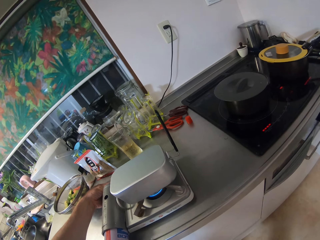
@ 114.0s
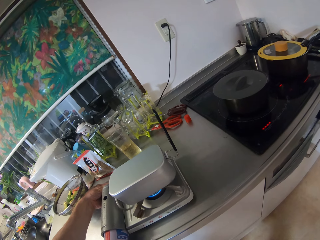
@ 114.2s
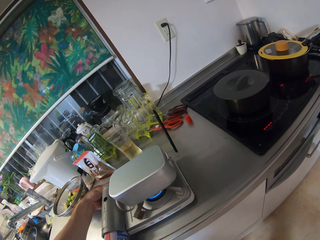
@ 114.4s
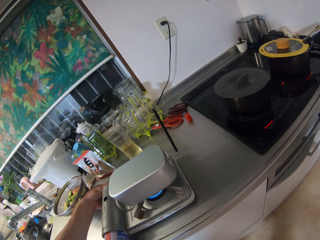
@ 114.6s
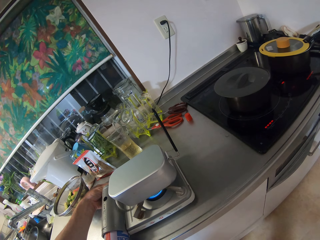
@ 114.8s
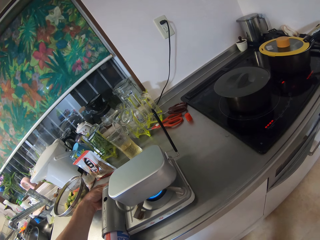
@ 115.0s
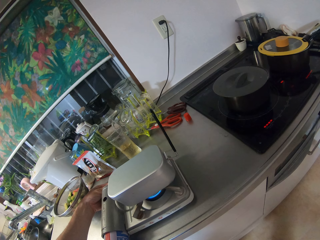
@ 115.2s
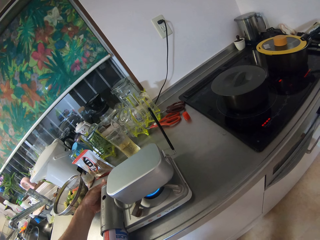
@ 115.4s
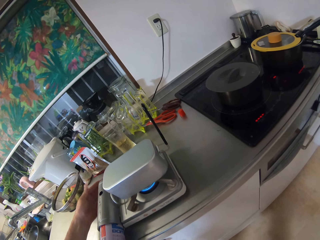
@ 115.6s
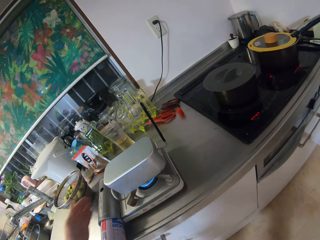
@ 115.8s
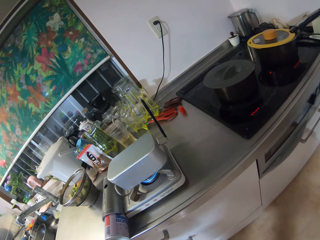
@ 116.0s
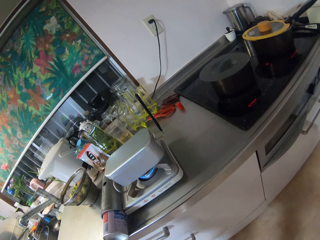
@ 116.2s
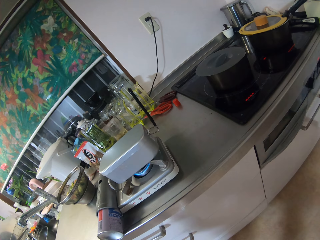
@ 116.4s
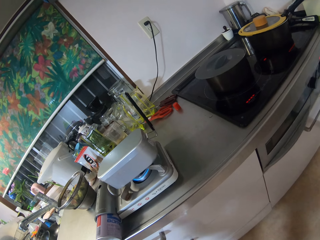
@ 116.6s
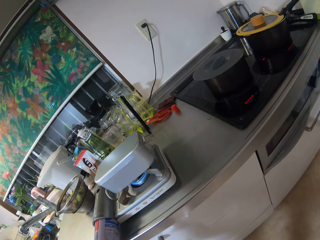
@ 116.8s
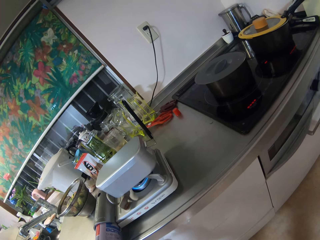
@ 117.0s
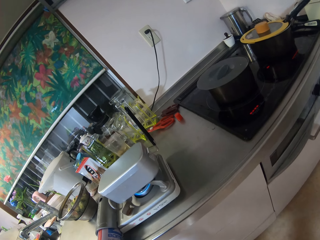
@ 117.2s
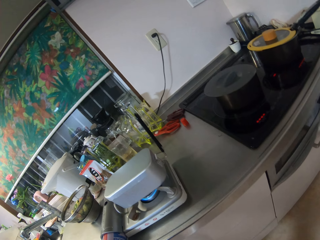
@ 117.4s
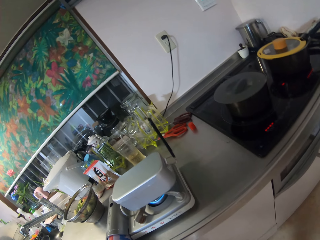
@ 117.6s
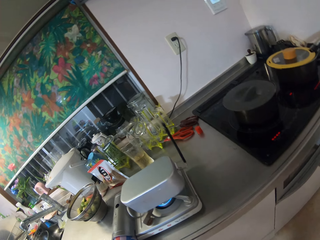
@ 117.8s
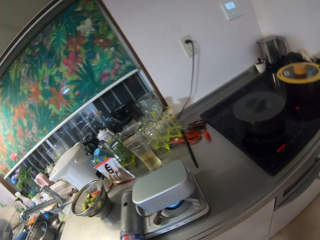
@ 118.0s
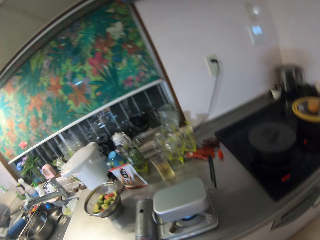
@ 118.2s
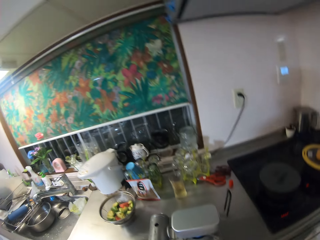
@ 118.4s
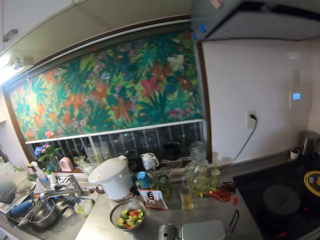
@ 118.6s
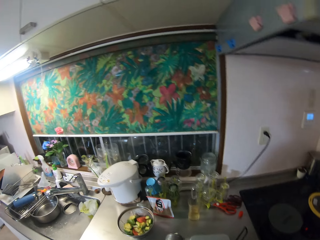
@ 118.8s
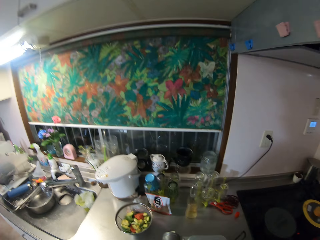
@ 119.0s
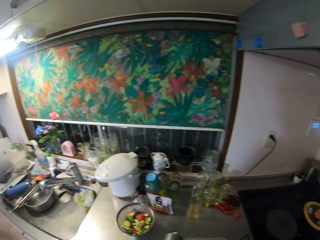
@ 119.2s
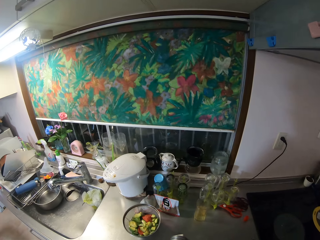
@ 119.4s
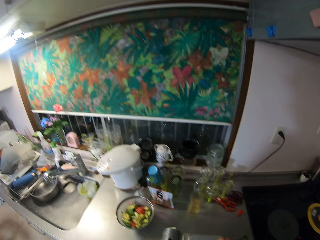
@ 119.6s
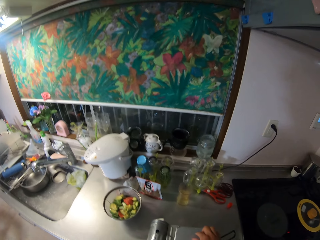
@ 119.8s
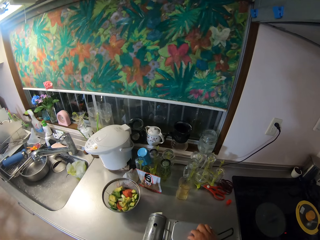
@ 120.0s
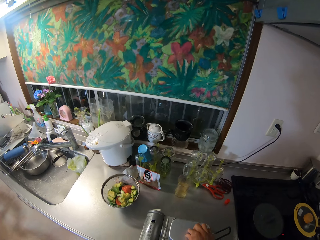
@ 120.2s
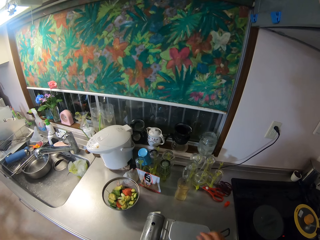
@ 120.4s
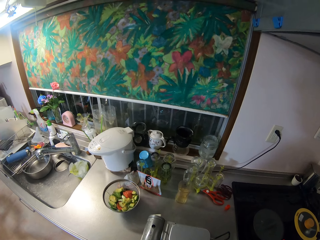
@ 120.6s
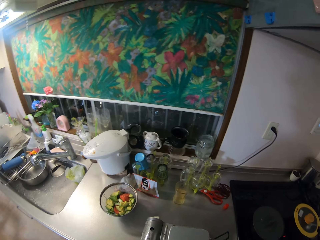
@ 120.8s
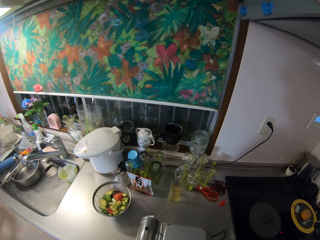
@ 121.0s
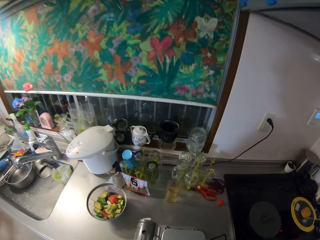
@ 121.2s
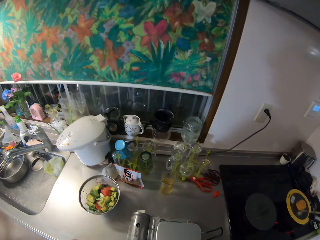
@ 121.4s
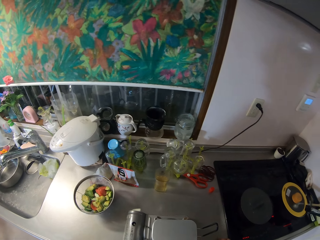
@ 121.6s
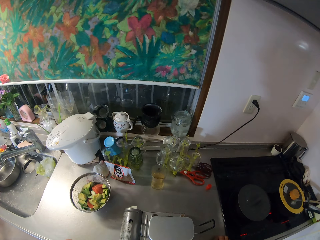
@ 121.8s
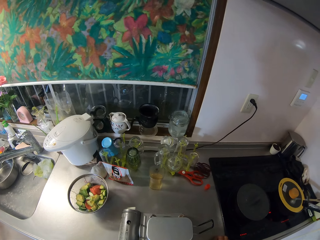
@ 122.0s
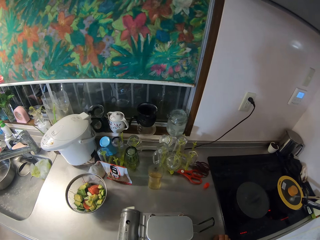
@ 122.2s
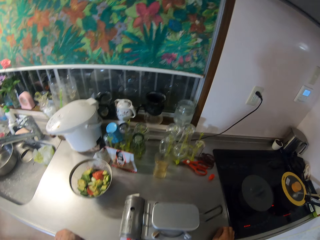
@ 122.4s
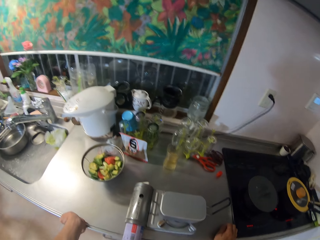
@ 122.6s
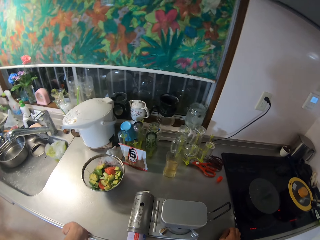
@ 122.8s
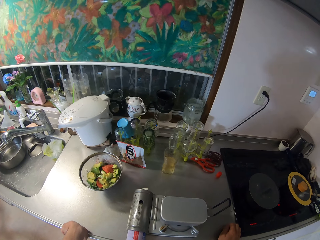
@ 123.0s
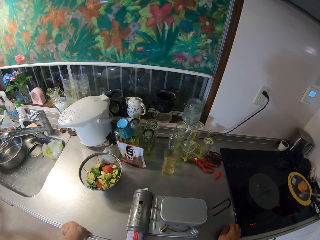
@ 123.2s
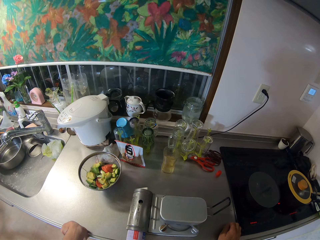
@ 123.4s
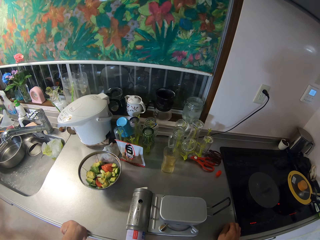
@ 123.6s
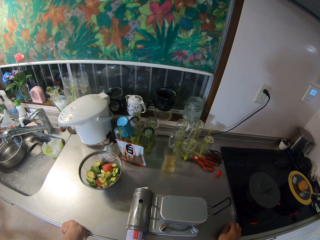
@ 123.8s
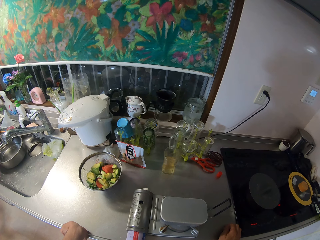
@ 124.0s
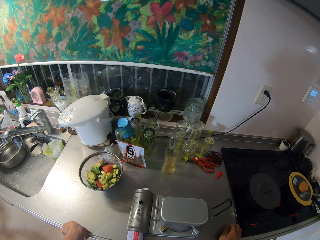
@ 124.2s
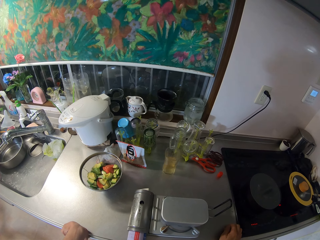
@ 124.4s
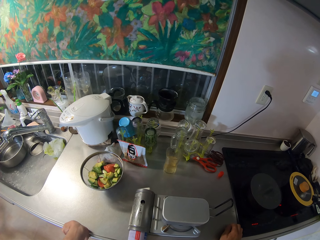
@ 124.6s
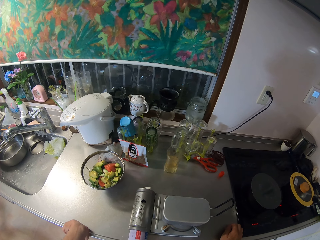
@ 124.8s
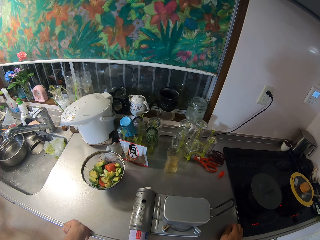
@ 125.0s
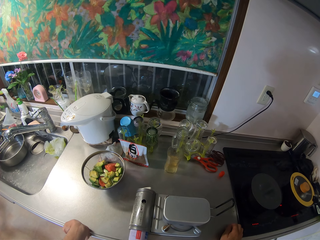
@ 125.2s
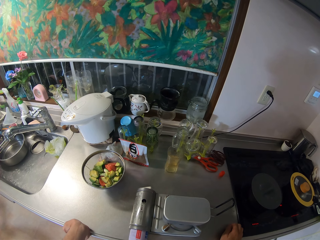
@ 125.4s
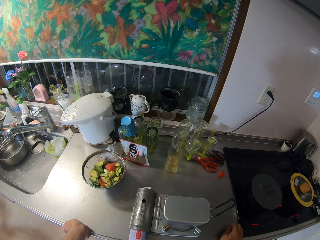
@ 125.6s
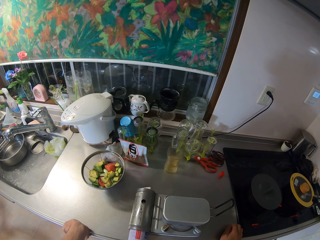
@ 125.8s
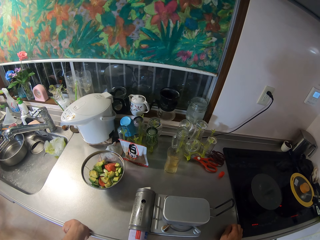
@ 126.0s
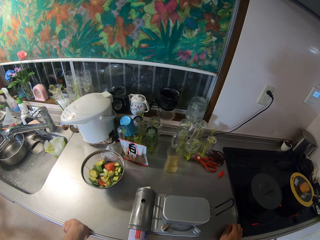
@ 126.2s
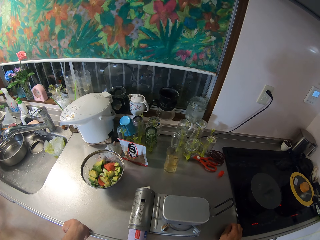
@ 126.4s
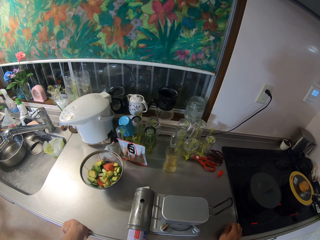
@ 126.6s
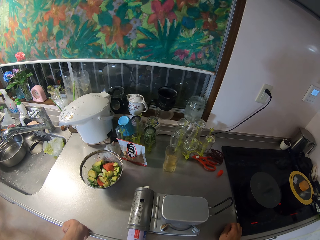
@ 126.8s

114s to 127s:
The camera wearer holds on the kitchen.

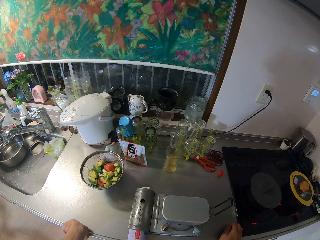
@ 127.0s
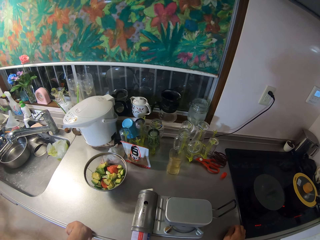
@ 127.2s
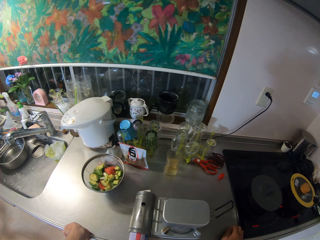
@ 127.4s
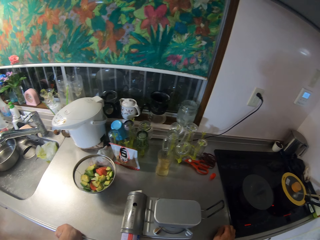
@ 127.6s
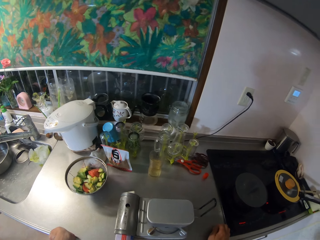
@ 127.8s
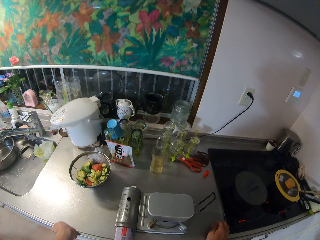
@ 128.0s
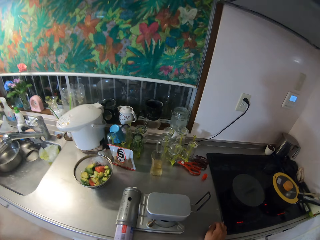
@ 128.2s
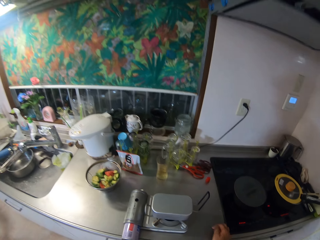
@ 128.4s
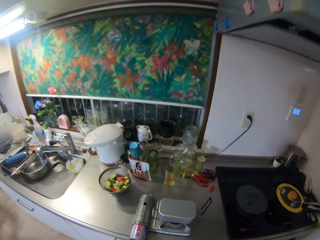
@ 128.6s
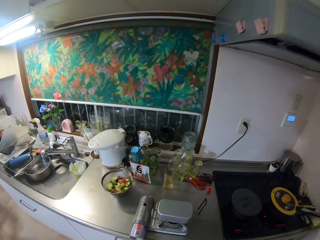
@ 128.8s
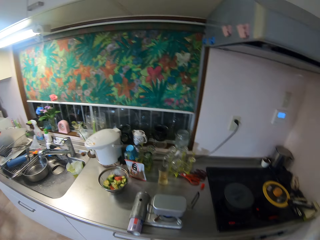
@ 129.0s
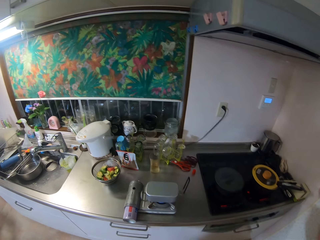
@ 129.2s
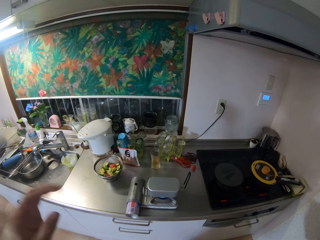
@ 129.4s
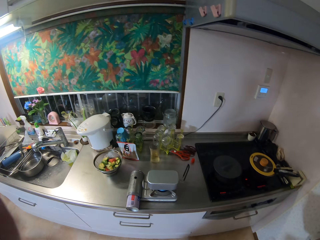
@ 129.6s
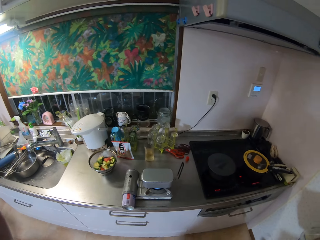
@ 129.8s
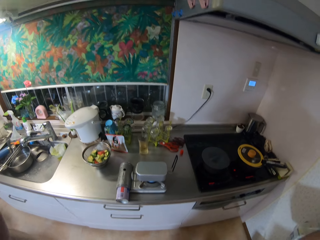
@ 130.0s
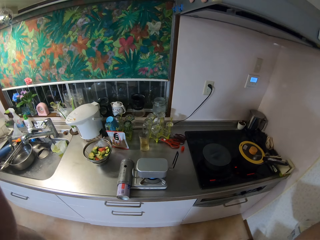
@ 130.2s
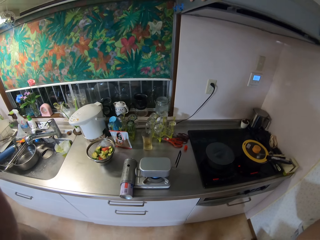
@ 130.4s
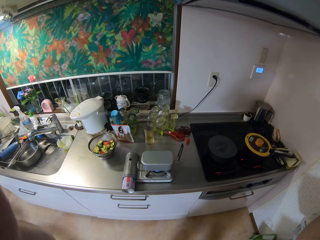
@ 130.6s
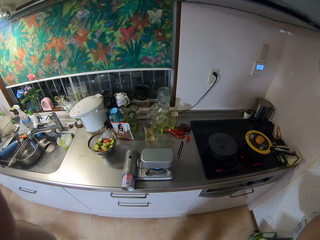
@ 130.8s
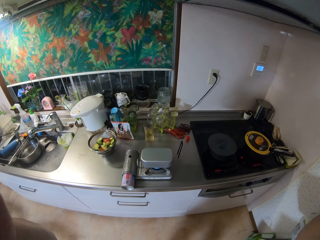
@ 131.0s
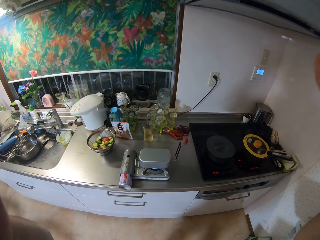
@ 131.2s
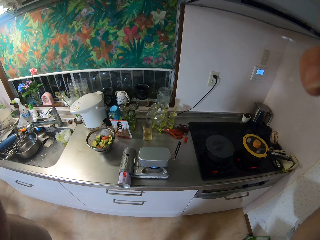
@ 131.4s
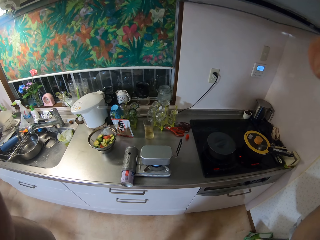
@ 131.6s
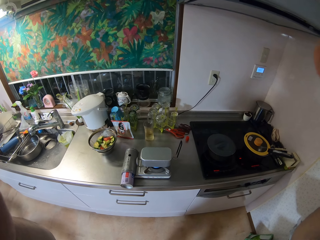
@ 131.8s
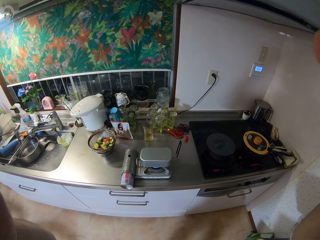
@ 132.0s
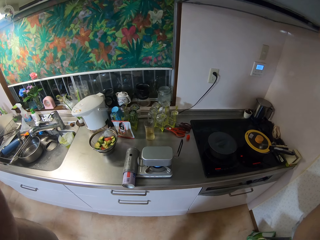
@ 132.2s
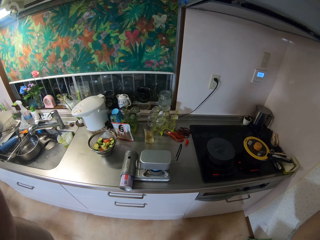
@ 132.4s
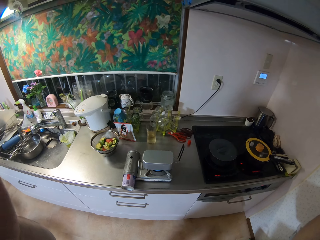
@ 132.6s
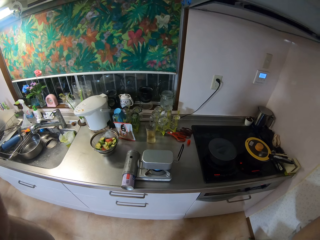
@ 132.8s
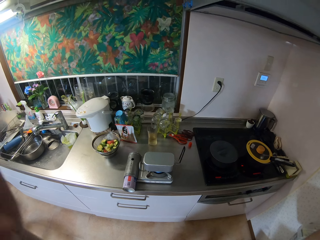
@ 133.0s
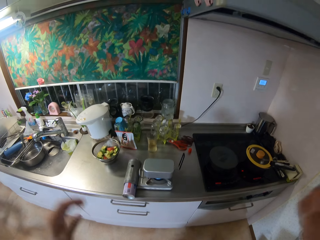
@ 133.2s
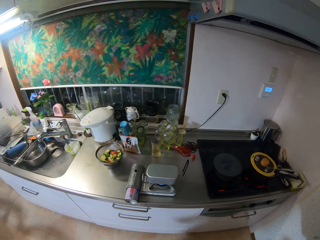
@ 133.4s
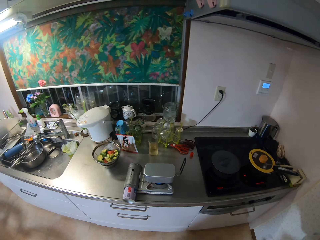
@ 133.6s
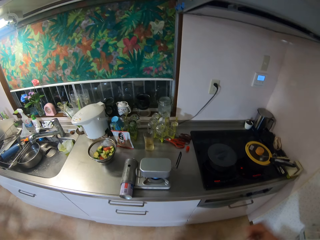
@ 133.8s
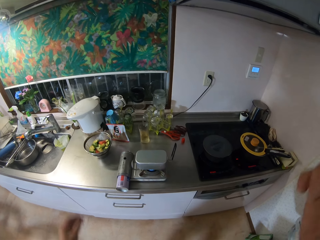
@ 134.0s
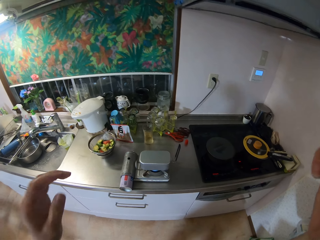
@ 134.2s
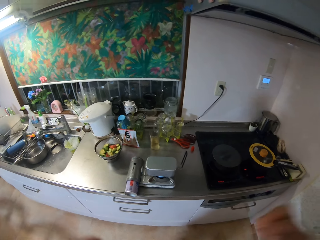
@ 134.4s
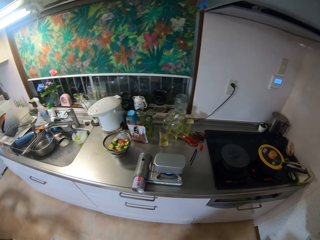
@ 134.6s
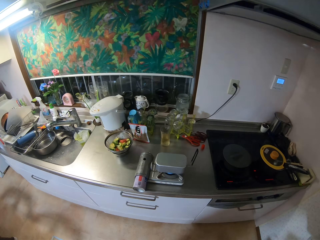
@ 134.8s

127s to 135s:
The camera wearer adjusts his camera. He touches the camera on the head. He drops the hands.
